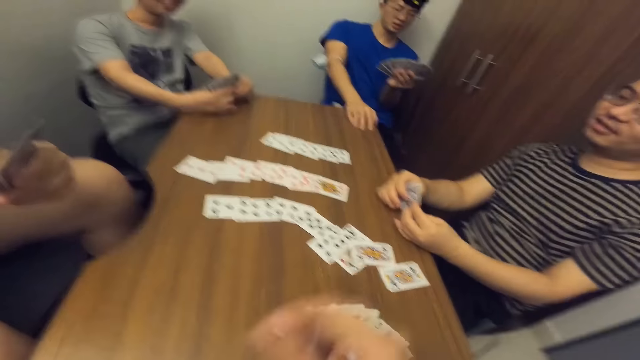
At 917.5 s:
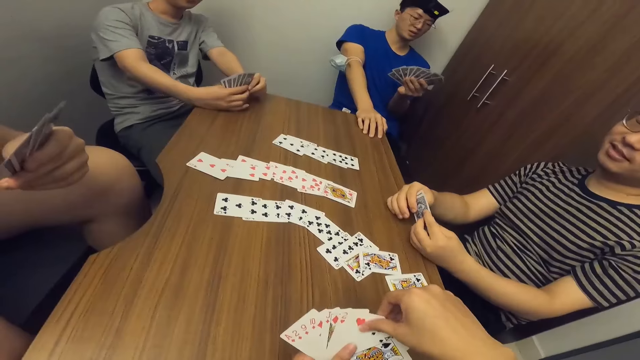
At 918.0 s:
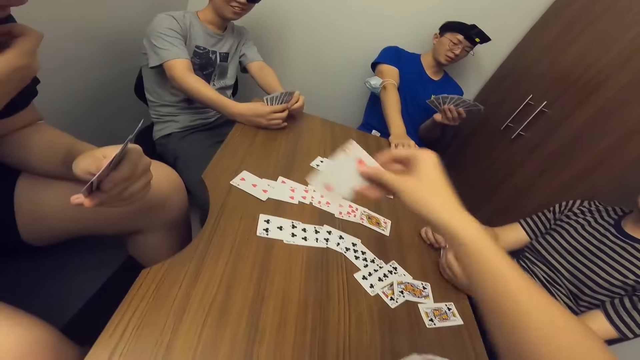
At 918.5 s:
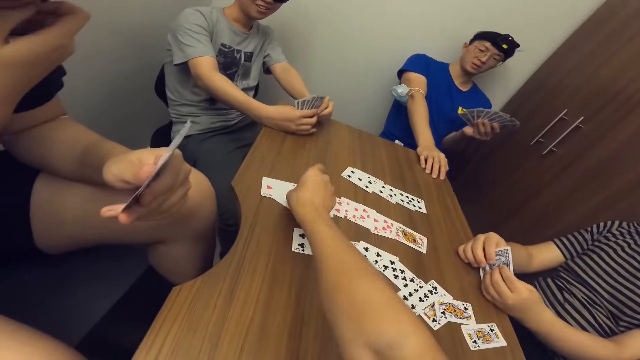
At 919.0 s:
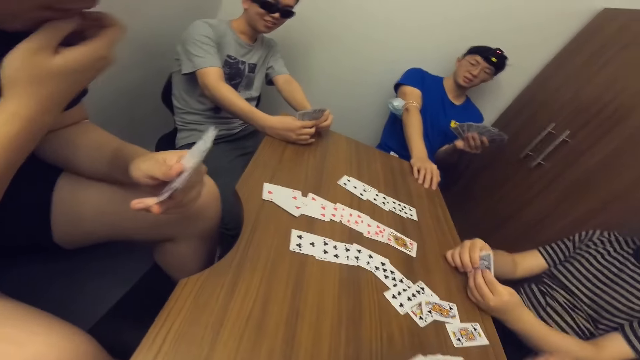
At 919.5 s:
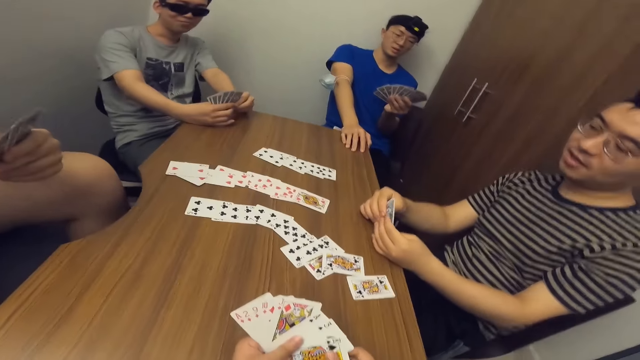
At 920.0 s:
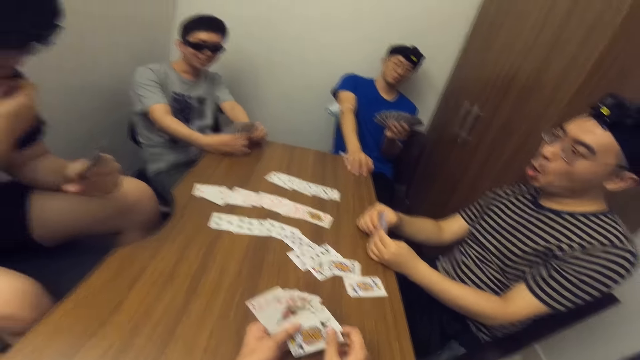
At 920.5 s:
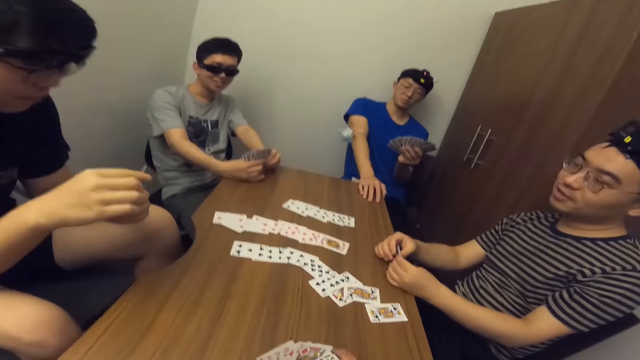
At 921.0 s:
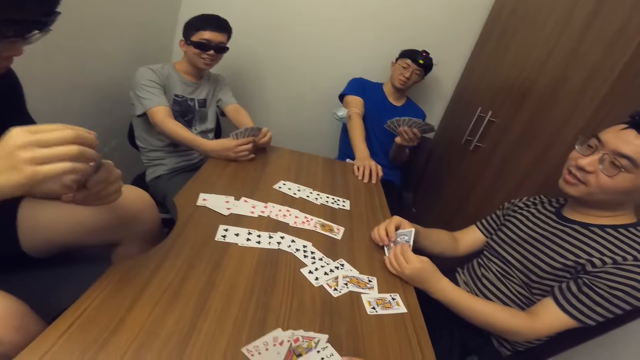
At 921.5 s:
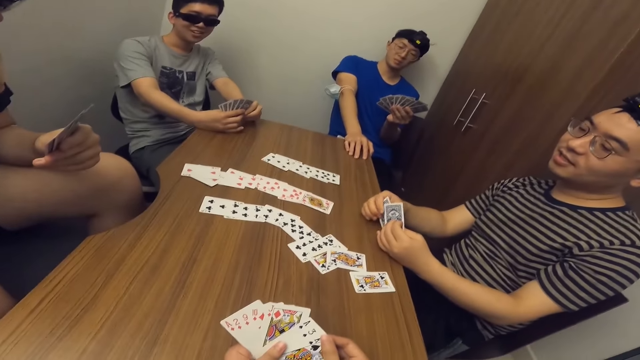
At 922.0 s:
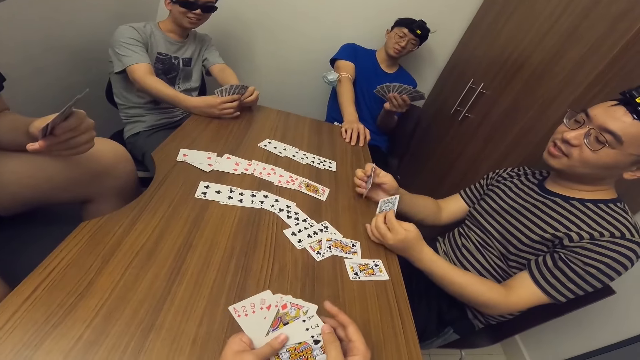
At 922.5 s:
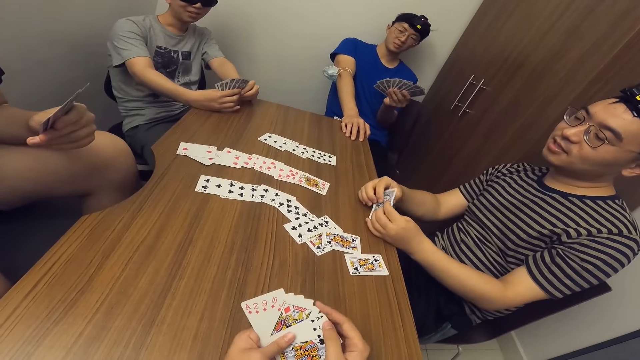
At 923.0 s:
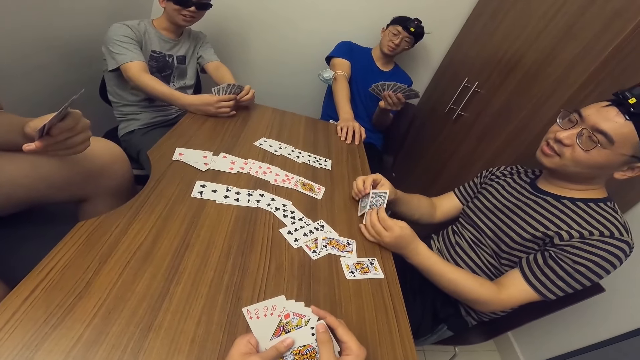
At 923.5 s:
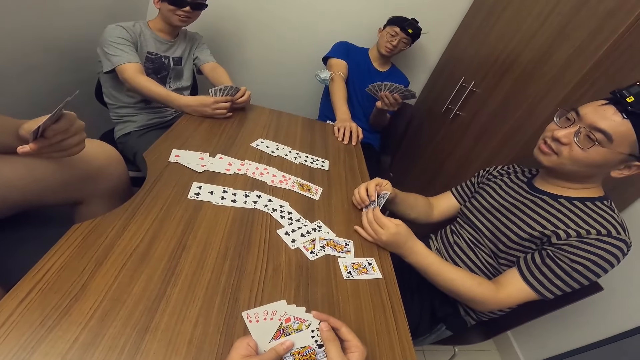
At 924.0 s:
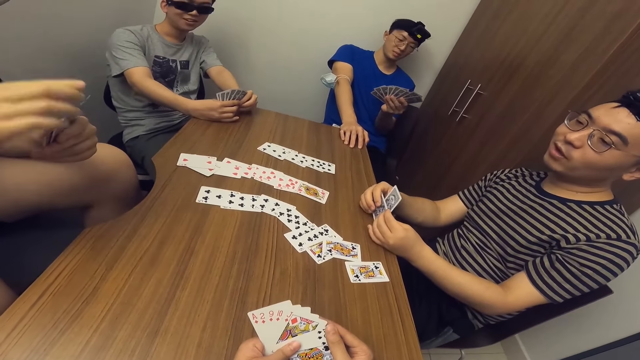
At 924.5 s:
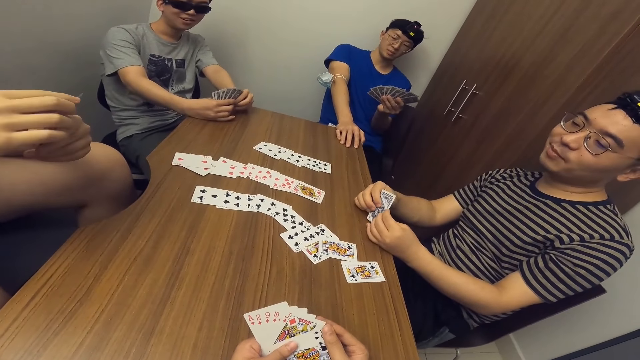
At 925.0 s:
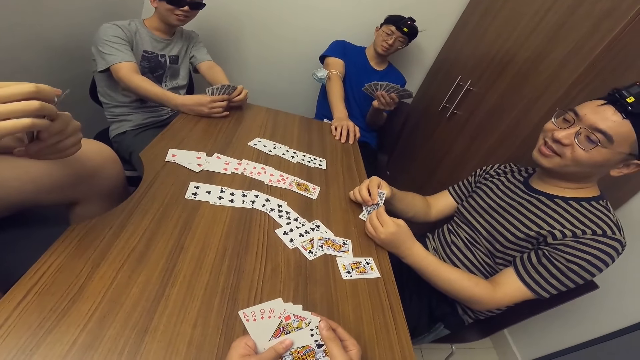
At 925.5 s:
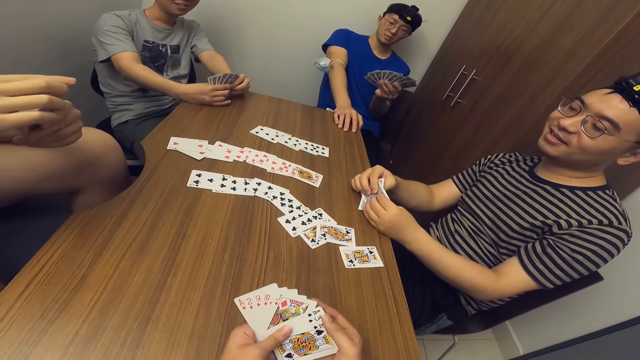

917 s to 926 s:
The camera wearer places a card on the table with his right hand. A man shuffles his cards.

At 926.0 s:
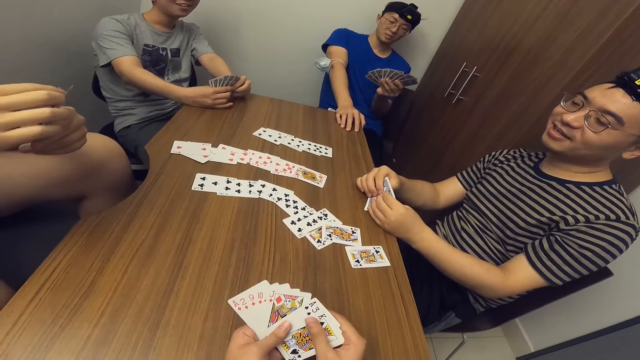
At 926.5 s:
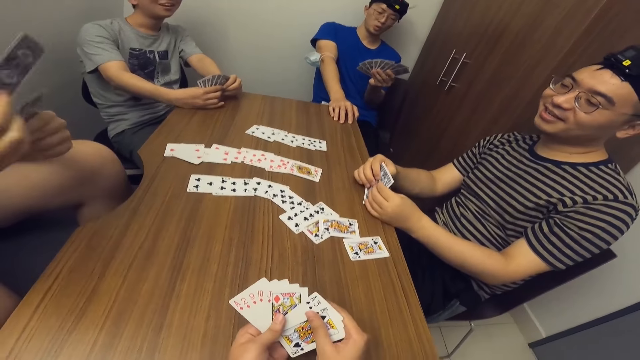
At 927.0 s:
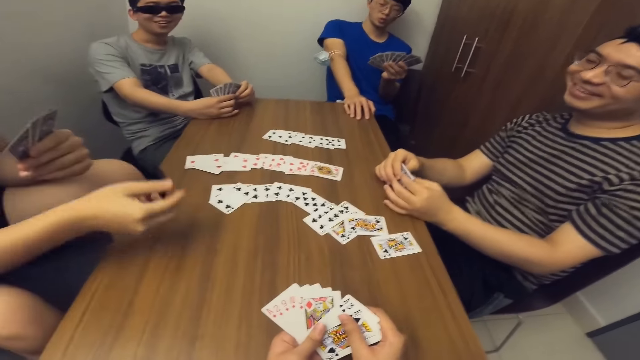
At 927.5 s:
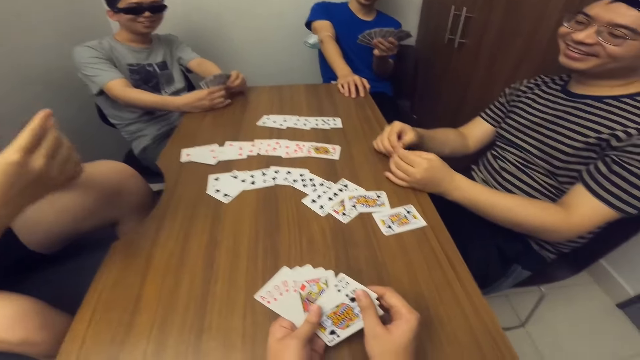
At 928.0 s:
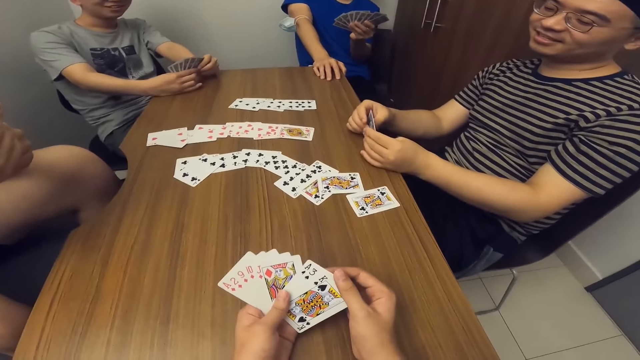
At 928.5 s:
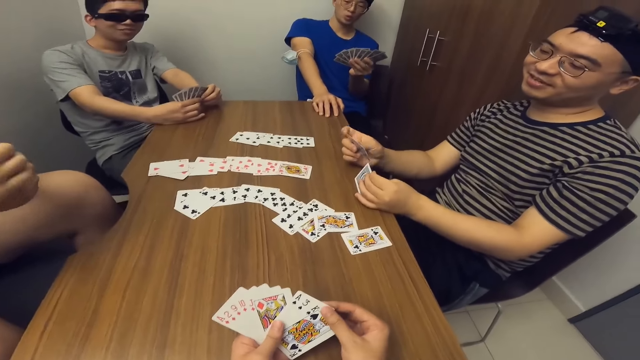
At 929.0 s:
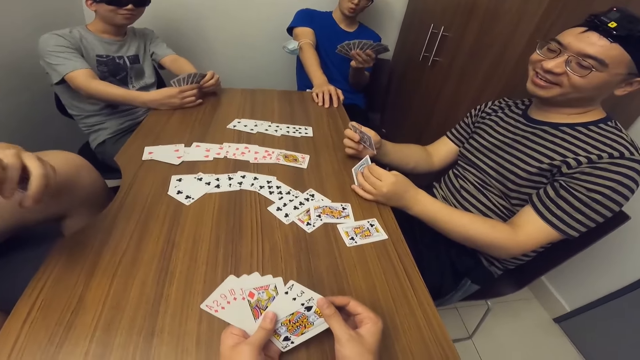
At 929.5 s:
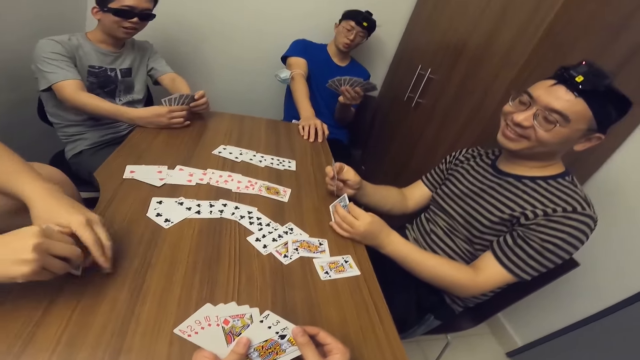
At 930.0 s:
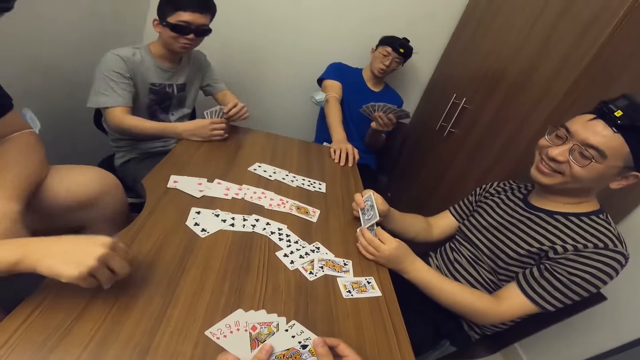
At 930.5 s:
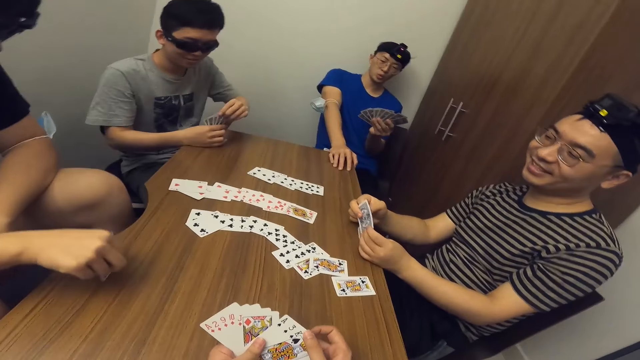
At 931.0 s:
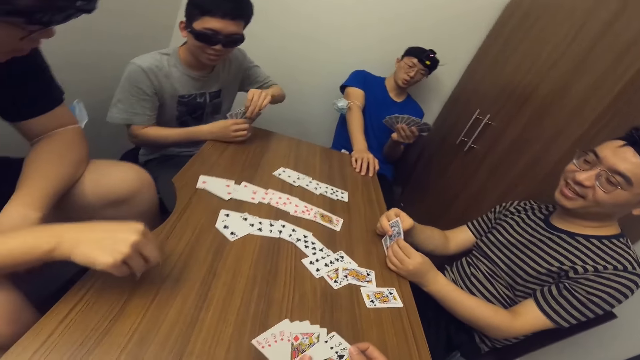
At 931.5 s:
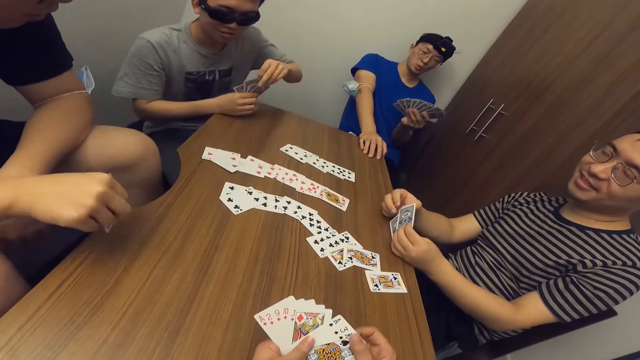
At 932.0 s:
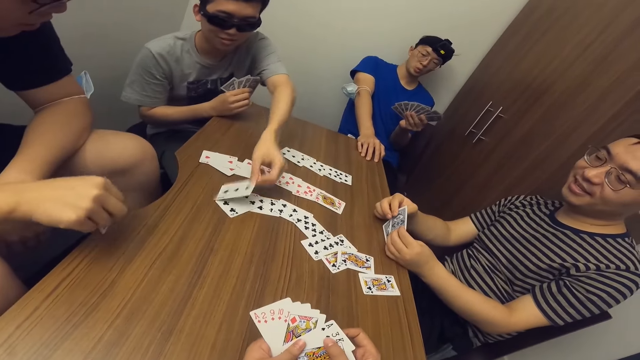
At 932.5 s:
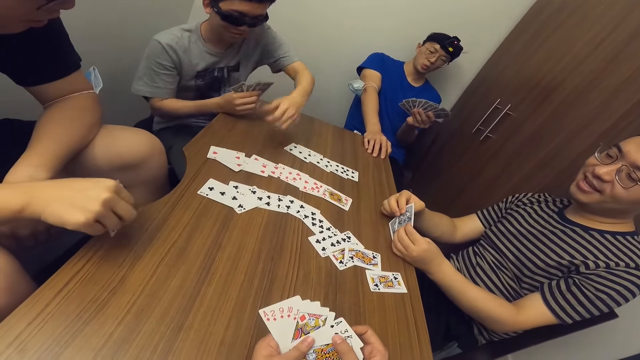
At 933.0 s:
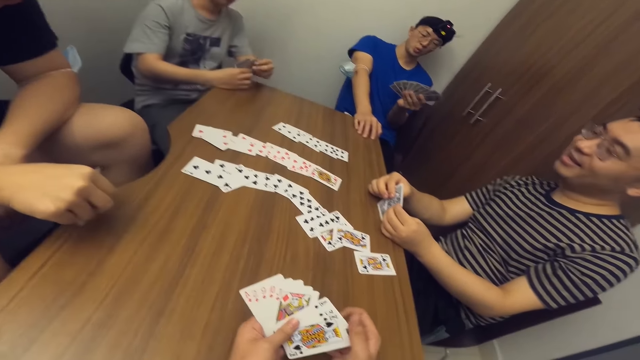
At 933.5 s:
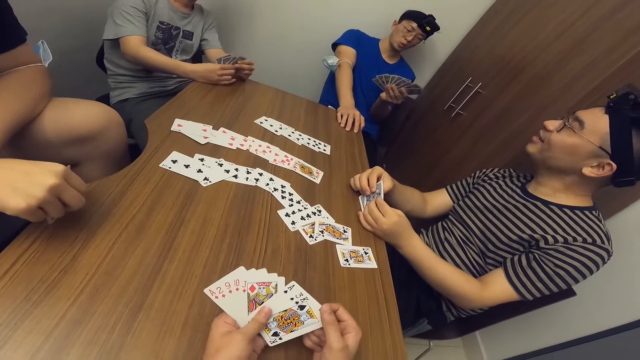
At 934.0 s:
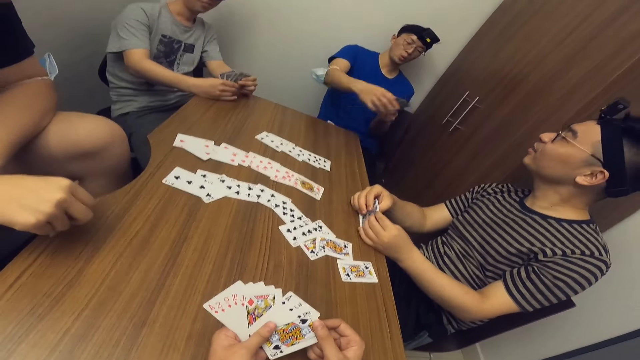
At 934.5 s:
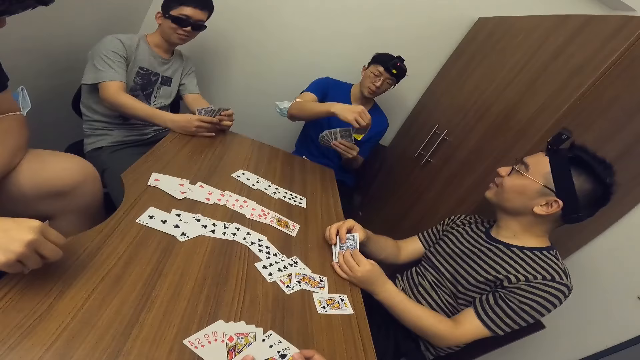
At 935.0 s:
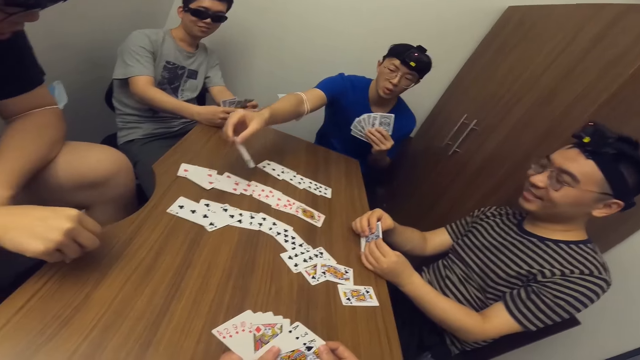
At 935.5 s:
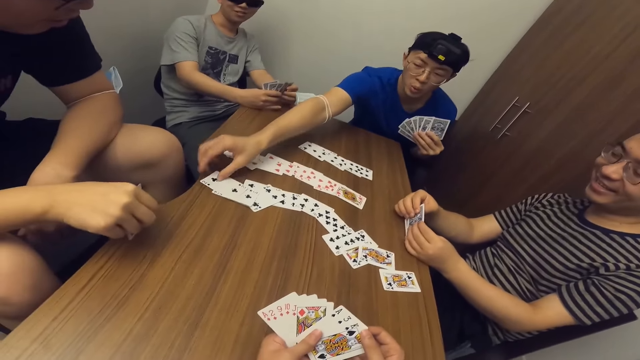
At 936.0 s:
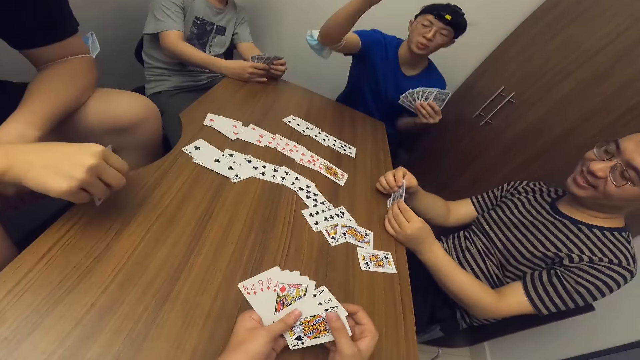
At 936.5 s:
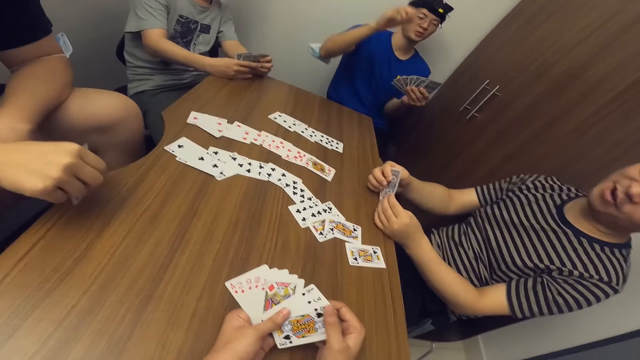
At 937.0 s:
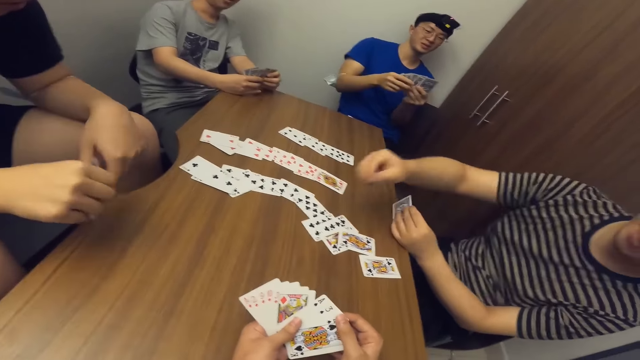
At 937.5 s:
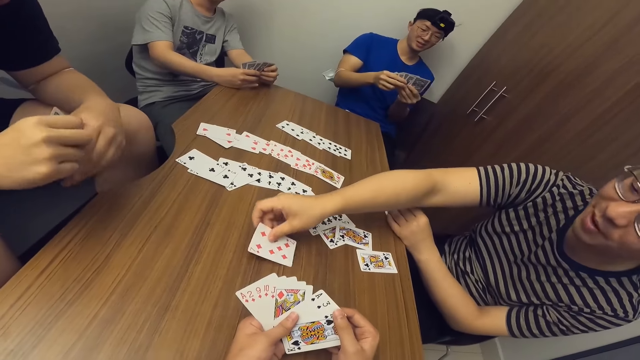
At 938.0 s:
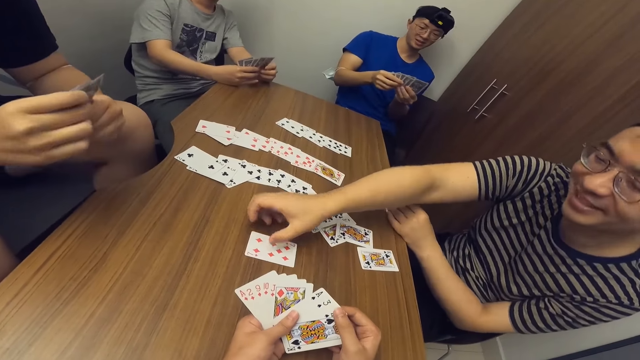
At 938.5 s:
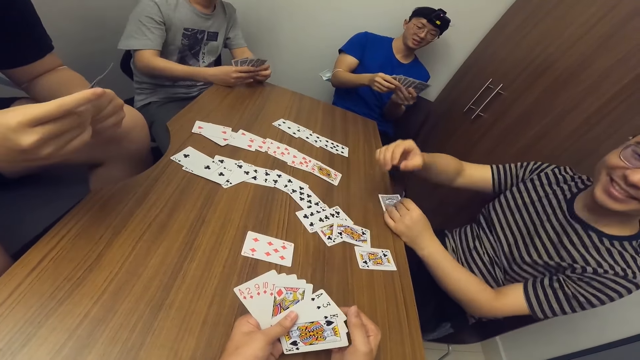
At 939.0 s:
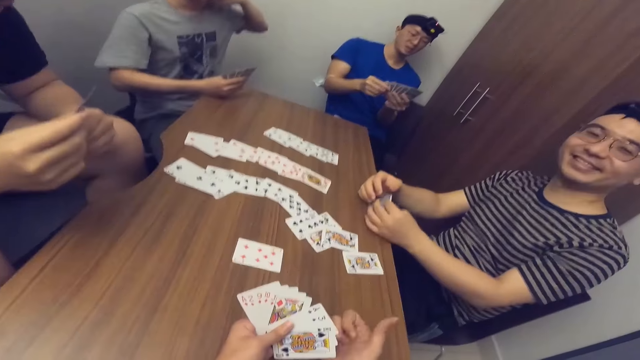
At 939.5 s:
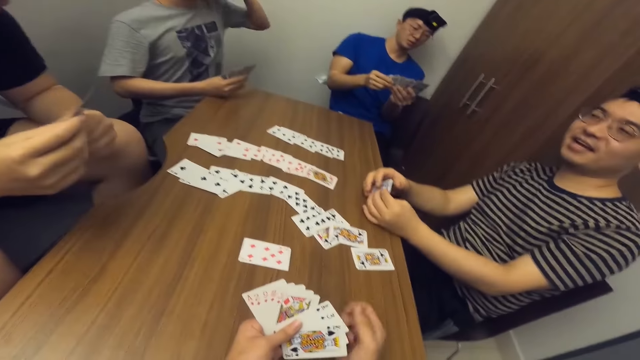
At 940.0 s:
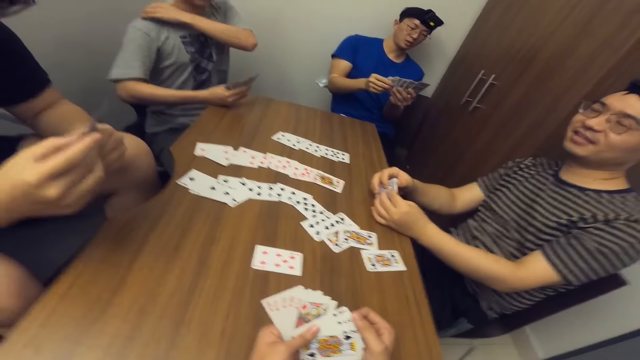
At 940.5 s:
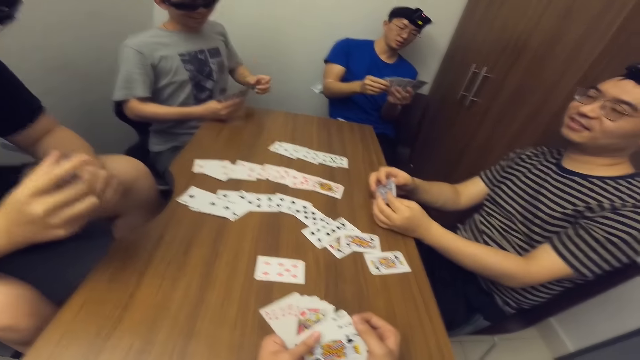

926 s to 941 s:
A man places a card on the table with his right hand. The man taps the table with the cards in his right hand. Another man places a card on the table with his left hand. A third man places a card on the table with his right hand. A fourth man places a card on the table with his right hand.
